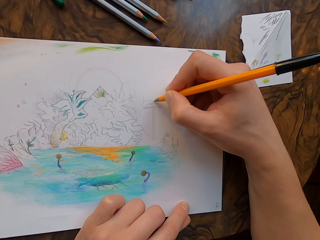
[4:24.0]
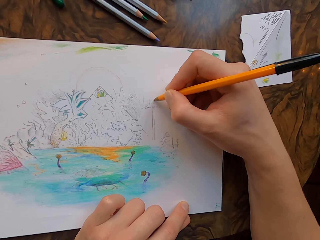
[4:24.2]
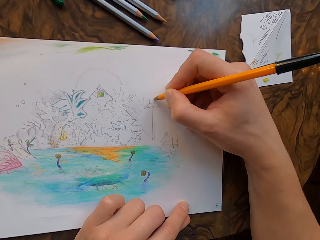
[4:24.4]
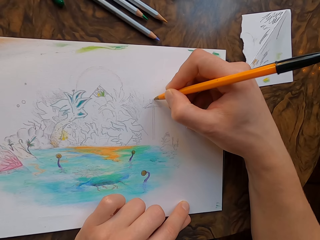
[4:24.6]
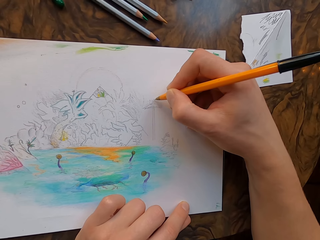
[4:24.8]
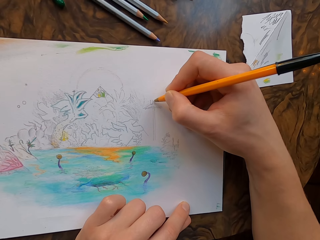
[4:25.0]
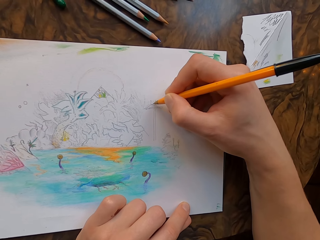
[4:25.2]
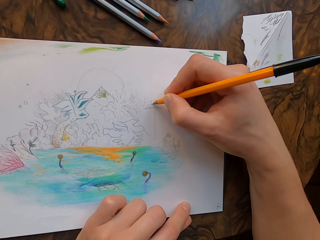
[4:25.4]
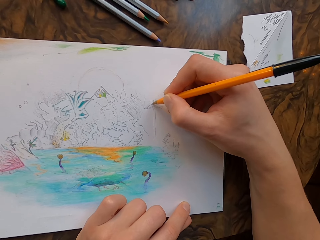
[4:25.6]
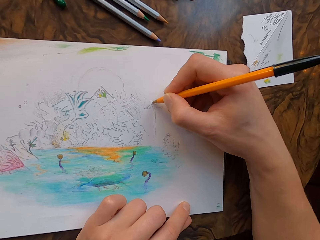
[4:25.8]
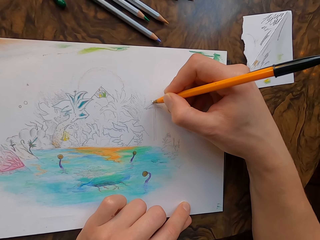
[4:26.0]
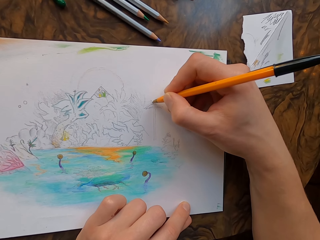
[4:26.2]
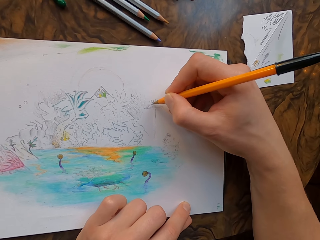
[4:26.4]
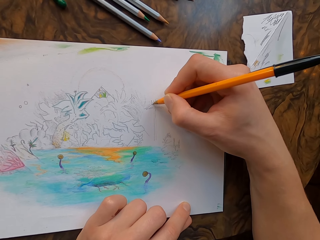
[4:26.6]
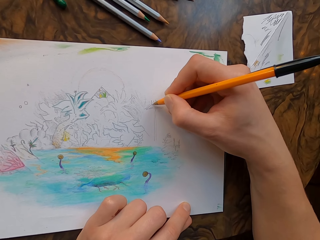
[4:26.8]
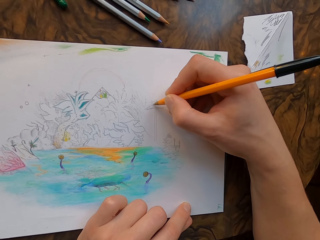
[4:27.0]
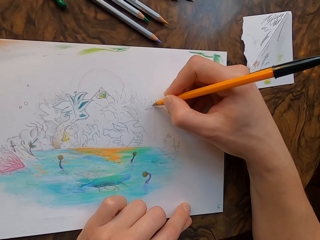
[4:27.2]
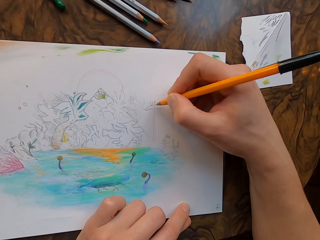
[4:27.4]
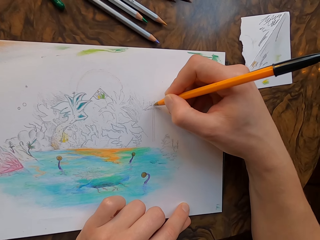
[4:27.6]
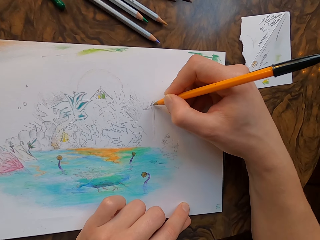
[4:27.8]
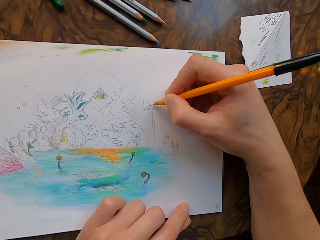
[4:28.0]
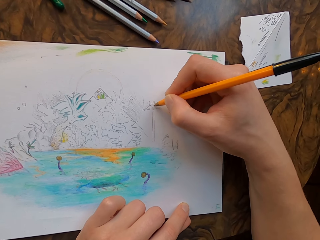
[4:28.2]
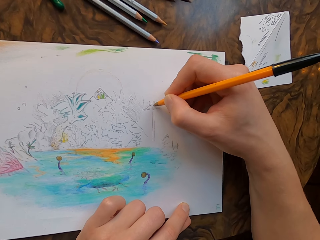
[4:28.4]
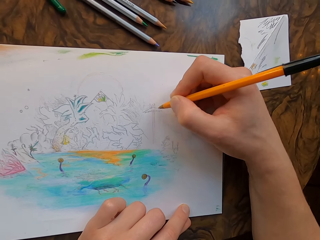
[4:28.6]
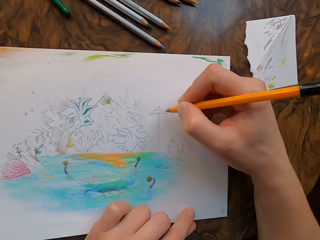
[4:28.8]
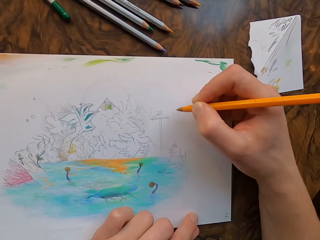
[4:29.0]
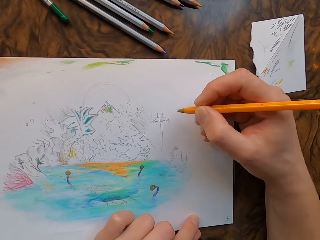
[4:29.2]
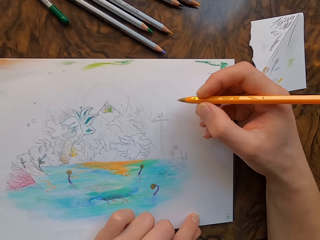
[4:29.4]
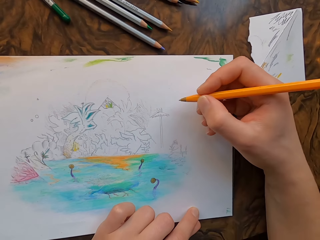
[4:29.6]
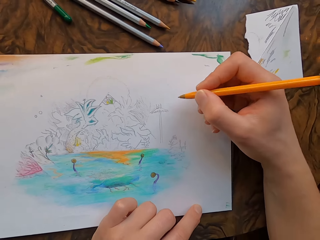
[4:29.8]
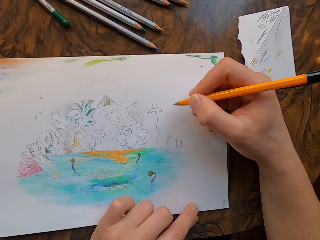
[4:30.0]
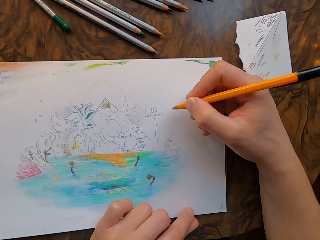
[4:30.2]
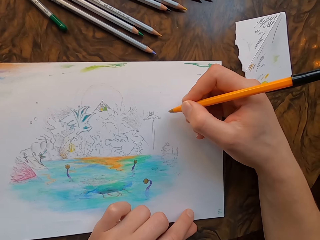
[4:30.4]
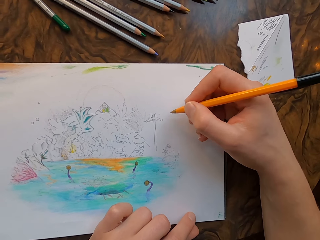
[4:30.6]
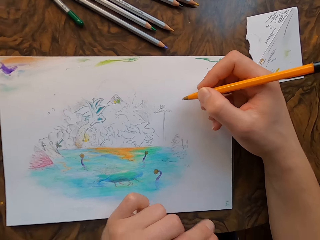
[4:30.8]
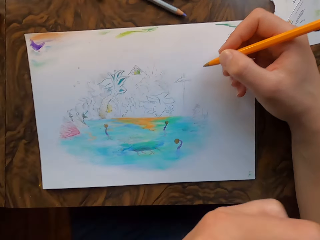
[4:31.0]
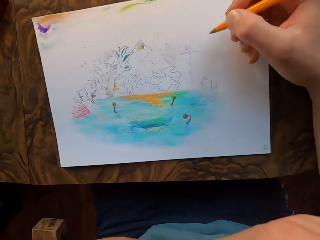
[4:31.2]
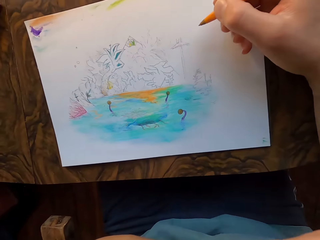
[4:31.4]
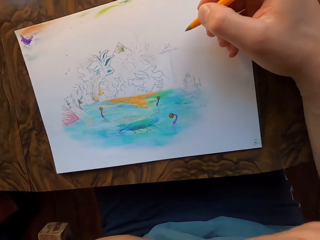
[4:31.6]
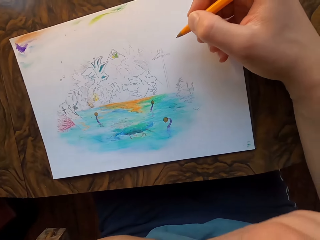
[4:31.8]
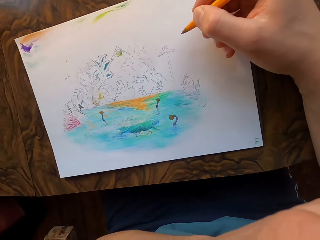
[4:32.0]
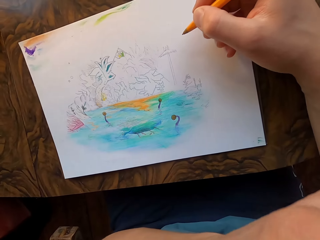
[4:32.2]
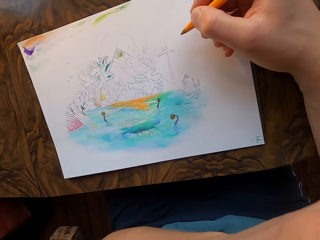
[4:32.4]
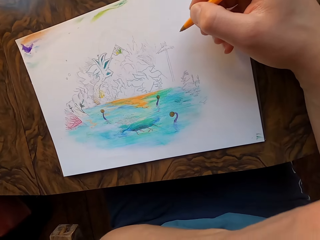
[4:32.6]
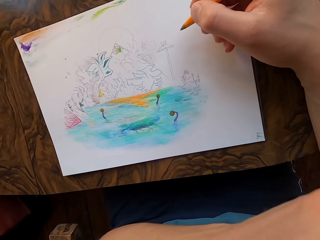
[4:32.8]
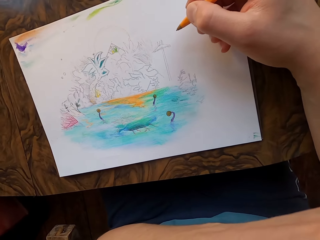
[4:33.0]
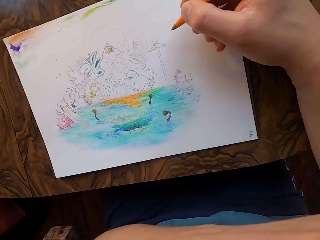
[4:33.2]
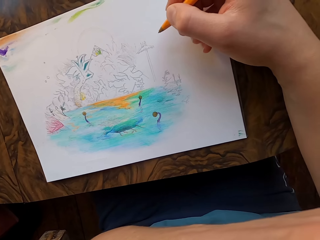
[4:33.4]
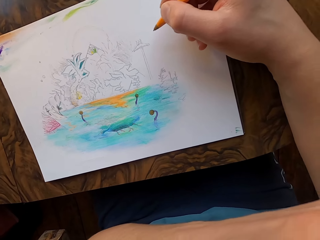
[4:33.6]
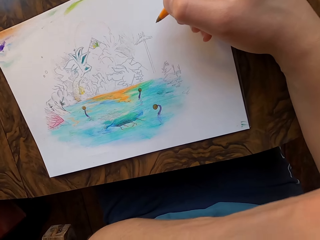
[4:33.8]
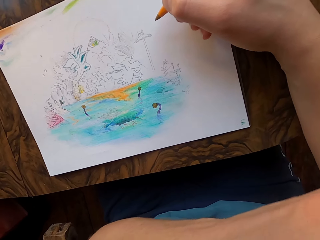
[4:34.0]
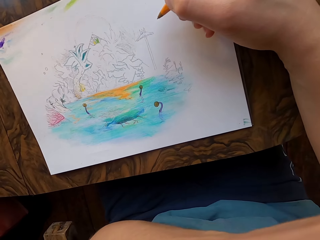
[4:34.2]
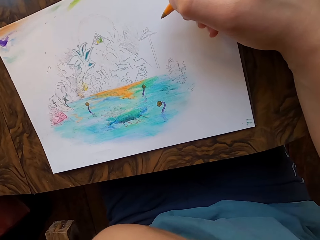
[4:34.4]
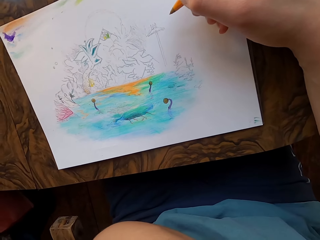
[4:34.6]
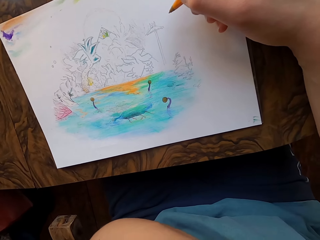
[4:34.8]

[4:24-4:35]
The camera wearer moves his right hand. He lifts his left hand to his face. He moves his hand on his face.

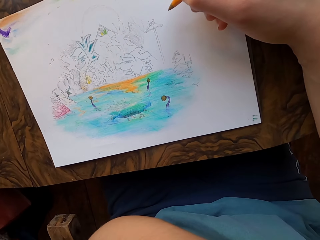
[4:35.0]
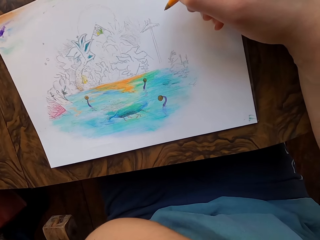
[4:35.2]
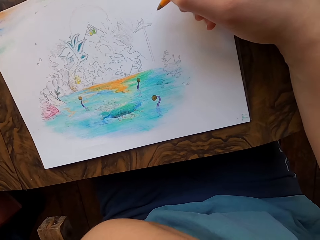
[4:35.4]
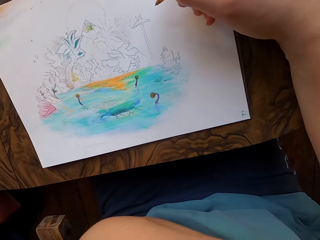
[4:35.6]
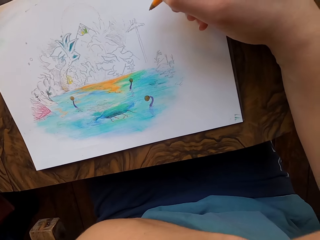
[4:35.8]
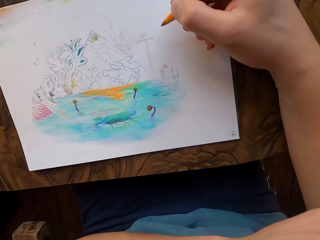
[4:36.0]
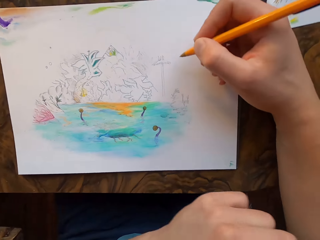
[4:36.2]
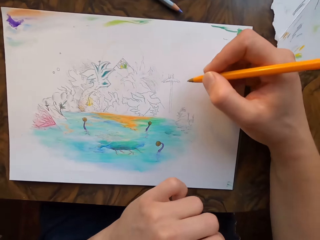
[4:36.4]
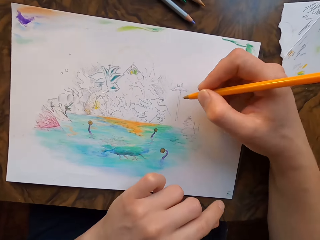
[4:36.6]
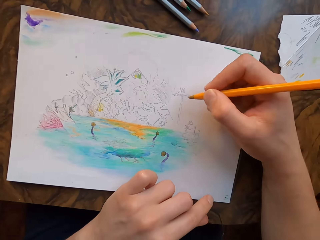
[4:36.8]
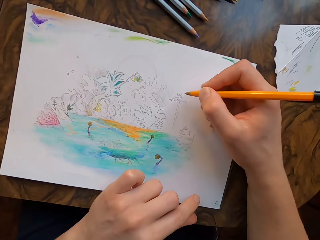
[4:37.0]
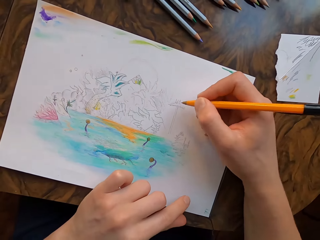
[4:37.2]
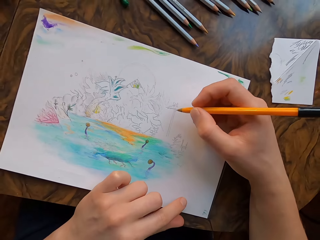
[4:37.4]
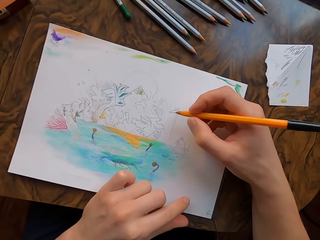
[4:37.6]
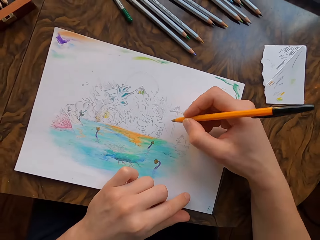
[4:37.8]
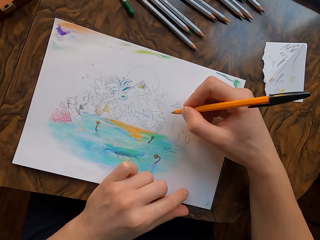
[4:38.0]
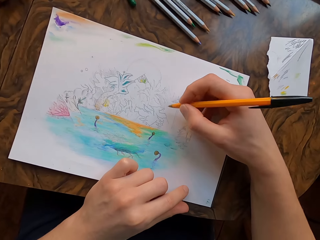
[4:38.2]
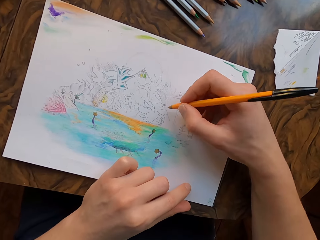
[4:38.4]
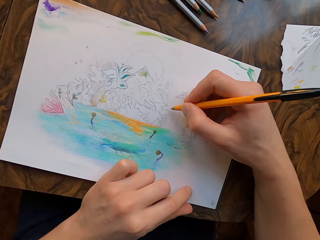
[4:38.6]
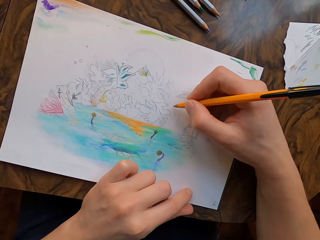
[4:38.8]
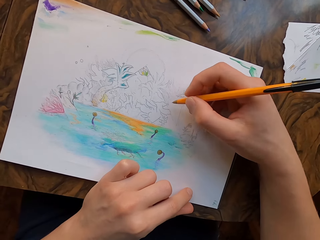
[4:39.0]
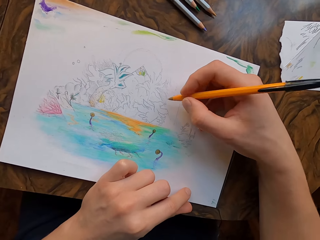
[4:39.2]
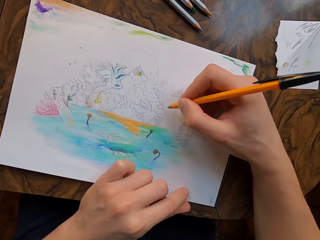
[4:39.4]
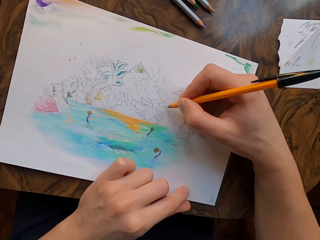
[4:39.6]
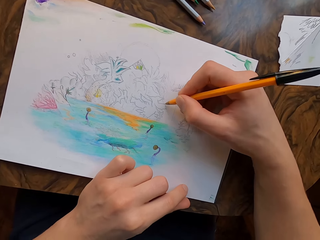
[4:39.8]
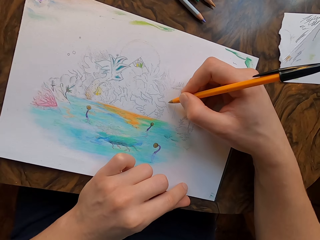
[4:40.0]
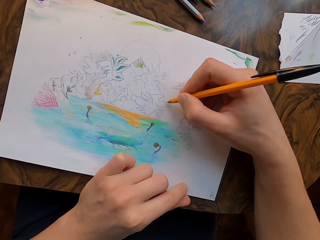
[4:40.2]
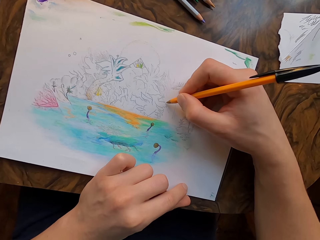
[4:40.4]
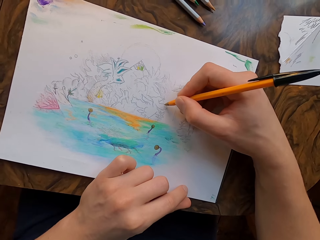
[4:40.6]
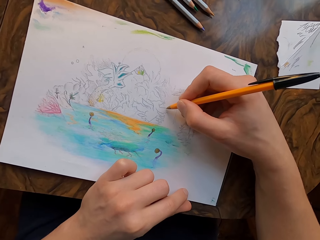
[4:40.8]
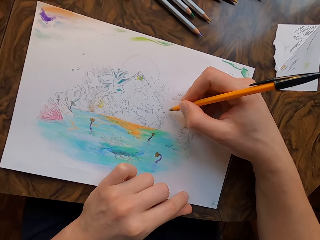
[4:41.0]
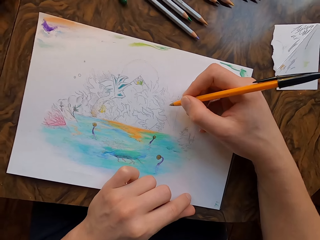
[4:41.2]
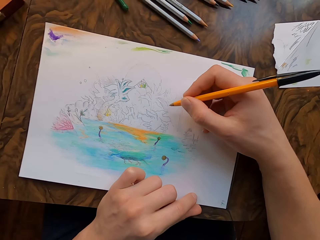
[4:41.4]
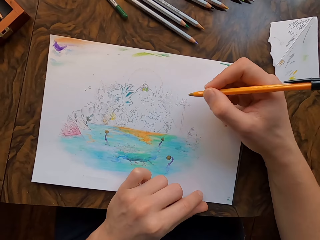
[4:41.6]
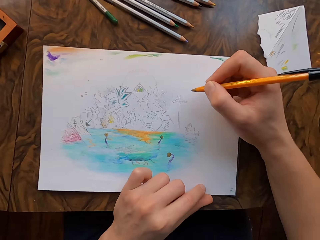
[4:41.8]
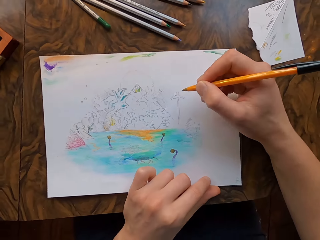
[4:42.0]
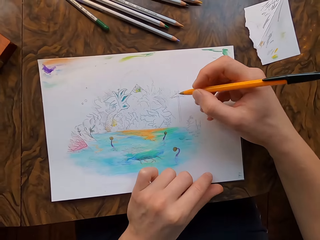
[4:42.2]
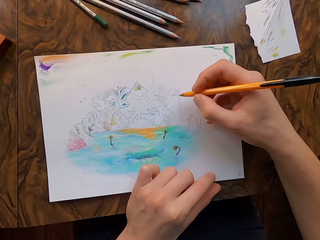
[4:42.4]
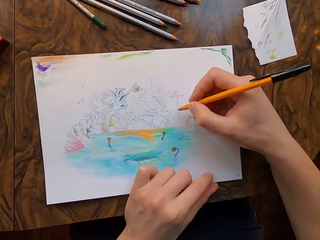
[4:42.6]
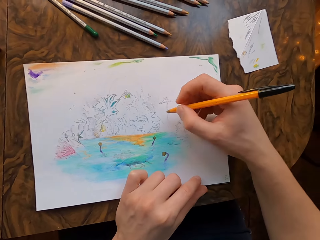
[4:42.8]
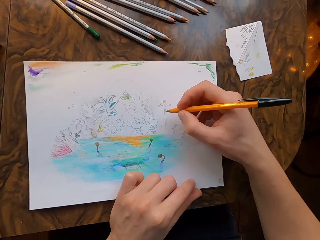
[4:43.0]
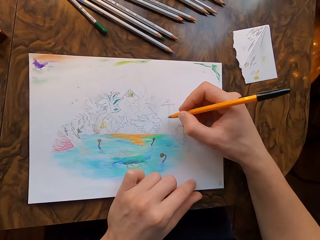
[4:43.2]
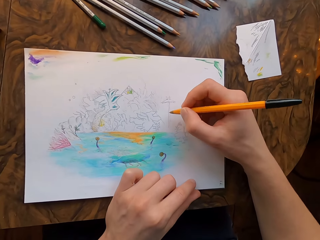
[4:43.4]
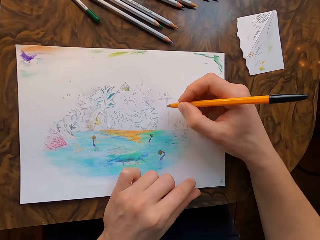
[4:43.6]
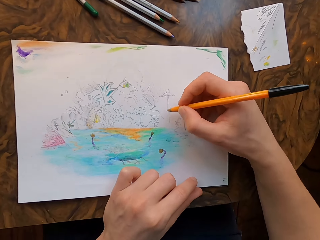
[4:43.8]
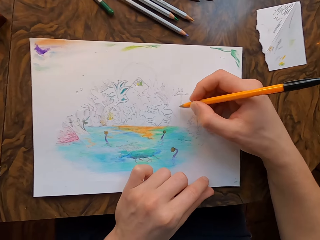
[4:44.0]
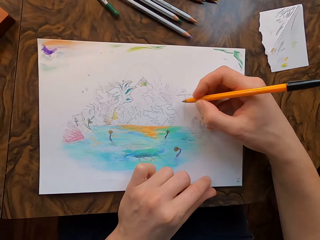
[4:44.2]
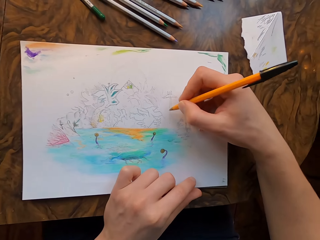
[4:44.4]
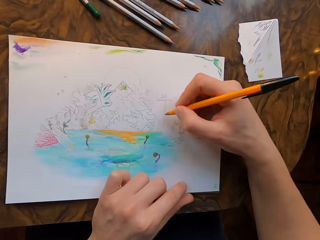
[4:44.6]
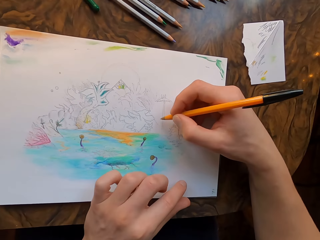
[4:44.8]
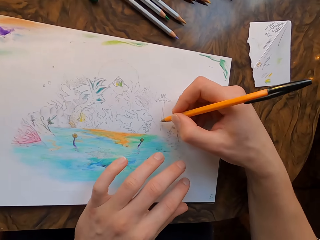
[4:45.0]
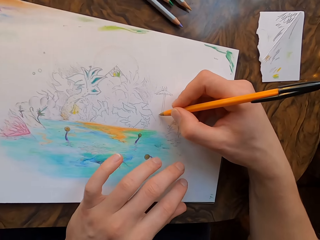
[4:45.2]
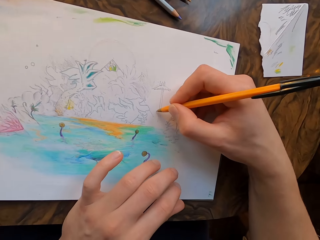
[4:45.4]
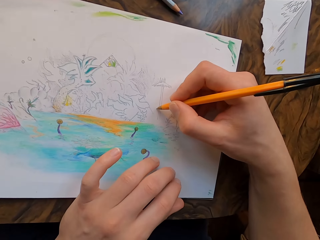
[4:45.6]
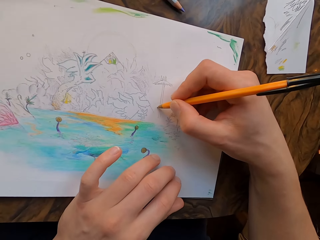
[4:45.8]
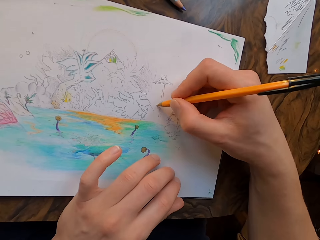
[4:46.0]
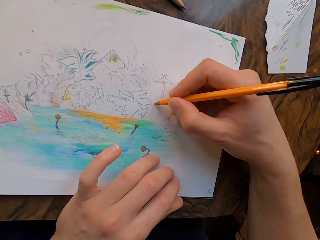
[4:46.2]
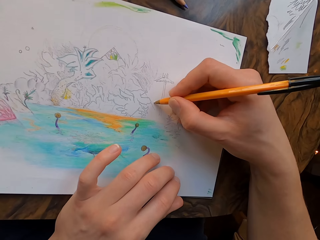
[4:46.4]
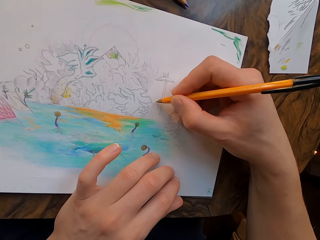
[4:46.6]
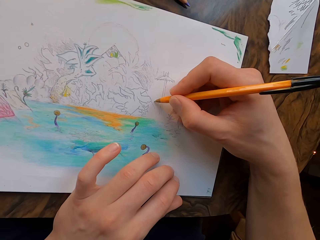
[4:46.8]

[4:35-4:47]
The camera wearer holds the drawing paper with his left hand. He moves the drawing paper. He moves his right hand. He moves the pen. He draws on the drawing paper with the pen in his hand.
